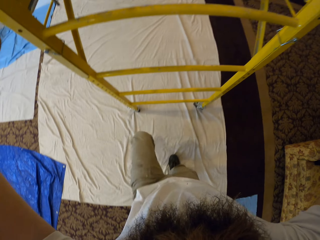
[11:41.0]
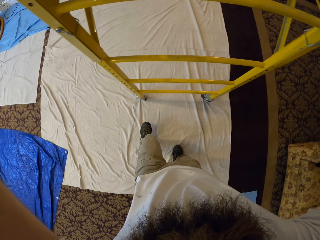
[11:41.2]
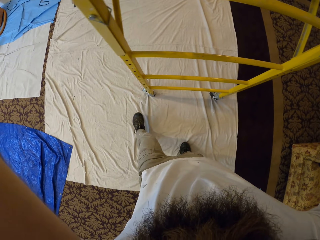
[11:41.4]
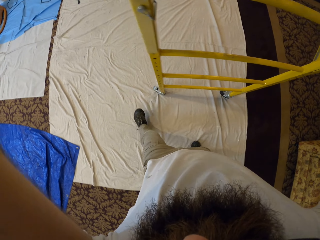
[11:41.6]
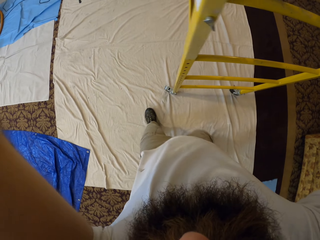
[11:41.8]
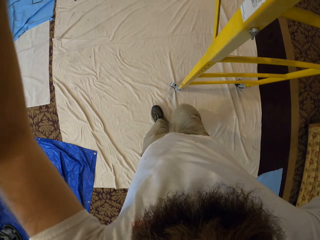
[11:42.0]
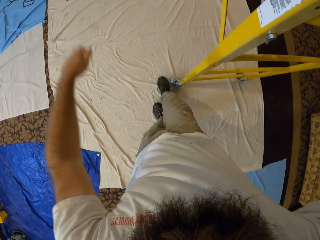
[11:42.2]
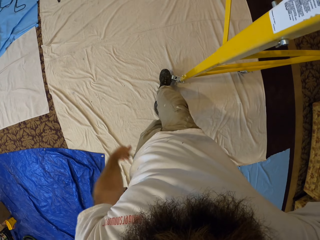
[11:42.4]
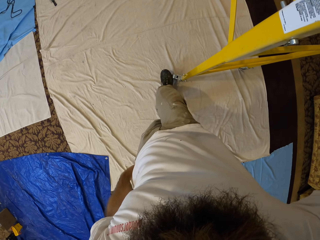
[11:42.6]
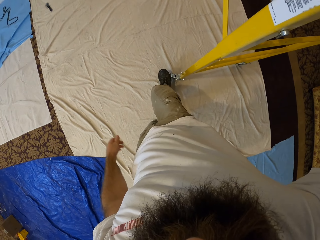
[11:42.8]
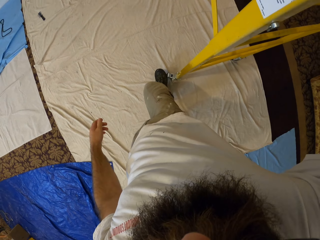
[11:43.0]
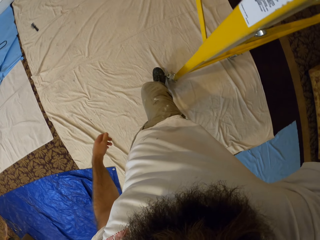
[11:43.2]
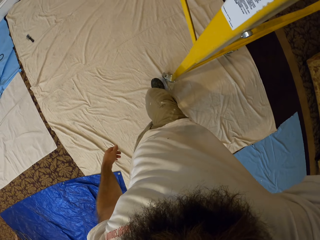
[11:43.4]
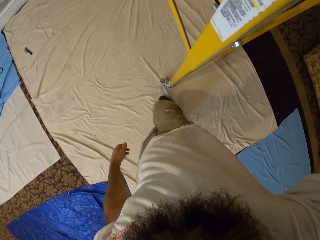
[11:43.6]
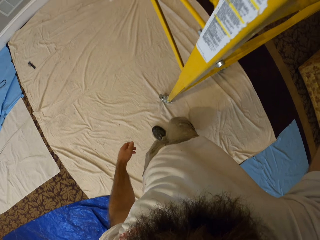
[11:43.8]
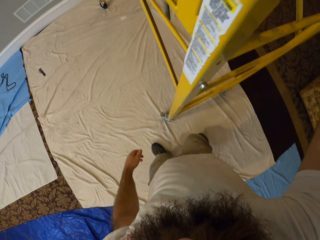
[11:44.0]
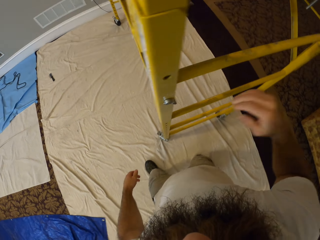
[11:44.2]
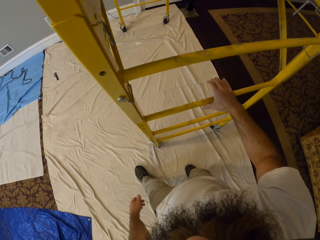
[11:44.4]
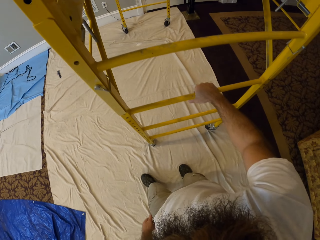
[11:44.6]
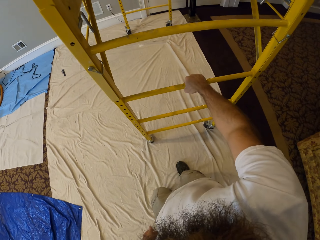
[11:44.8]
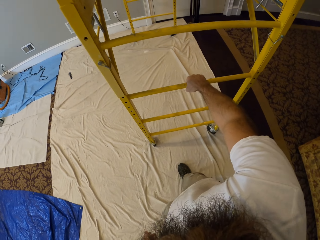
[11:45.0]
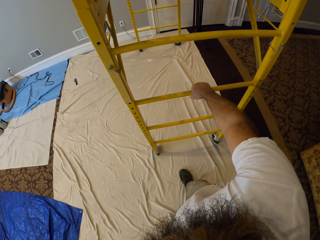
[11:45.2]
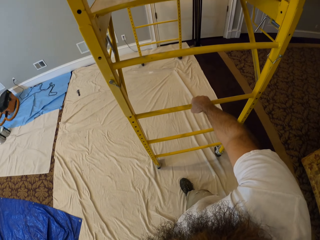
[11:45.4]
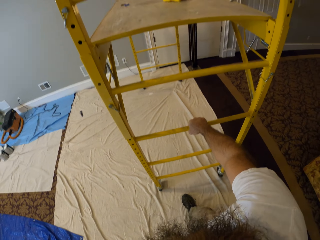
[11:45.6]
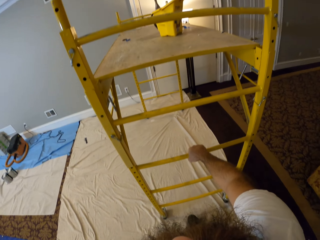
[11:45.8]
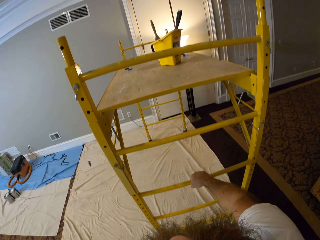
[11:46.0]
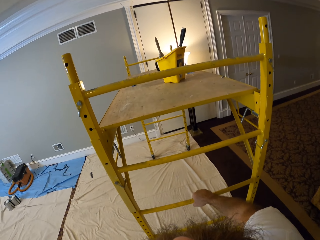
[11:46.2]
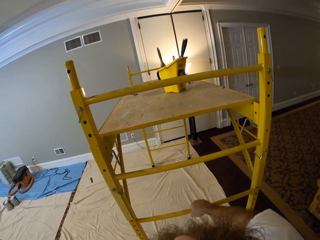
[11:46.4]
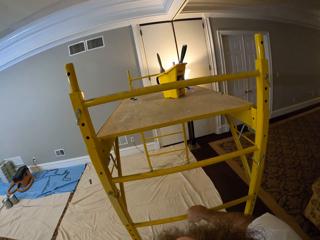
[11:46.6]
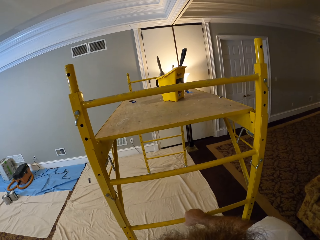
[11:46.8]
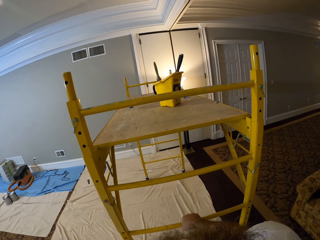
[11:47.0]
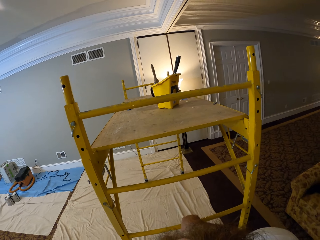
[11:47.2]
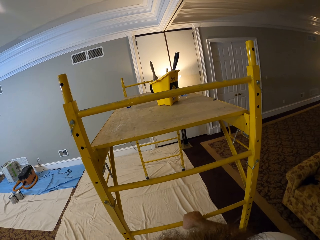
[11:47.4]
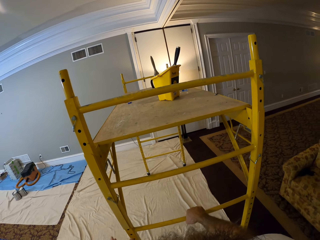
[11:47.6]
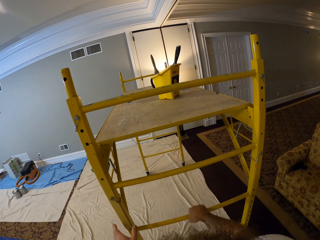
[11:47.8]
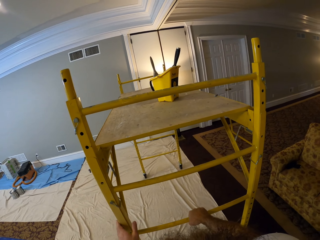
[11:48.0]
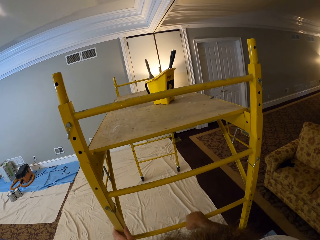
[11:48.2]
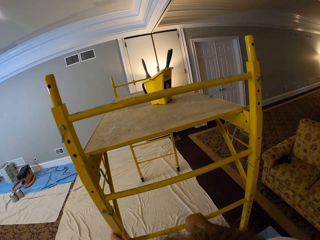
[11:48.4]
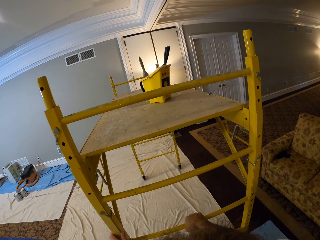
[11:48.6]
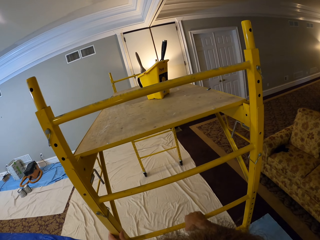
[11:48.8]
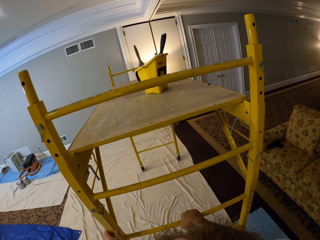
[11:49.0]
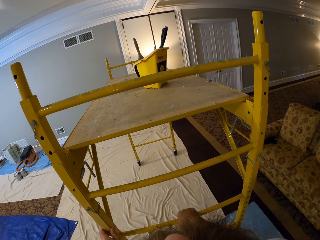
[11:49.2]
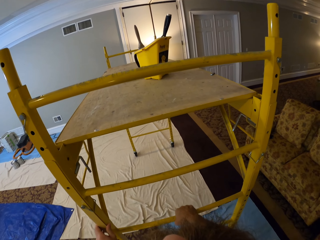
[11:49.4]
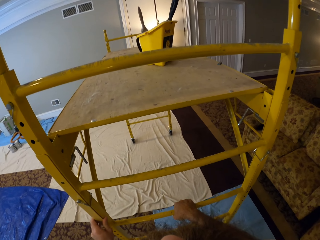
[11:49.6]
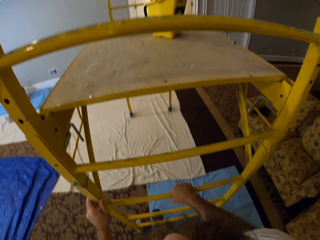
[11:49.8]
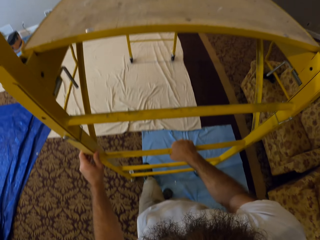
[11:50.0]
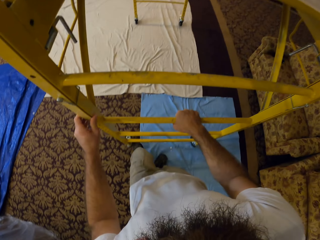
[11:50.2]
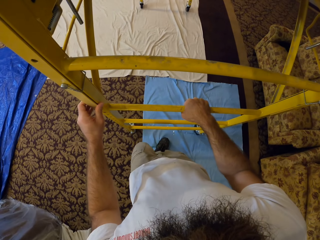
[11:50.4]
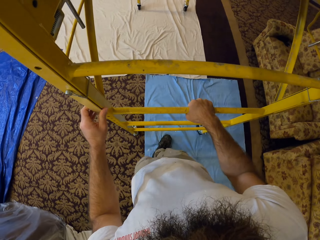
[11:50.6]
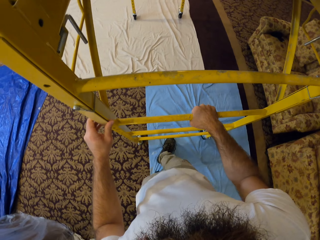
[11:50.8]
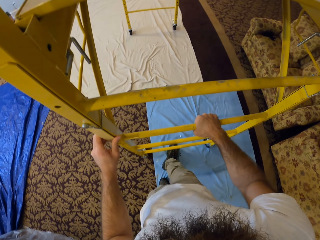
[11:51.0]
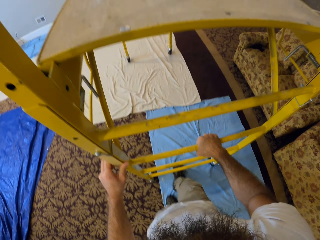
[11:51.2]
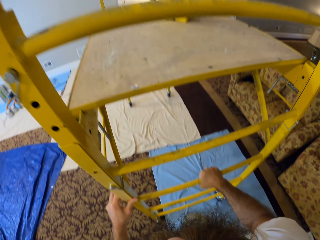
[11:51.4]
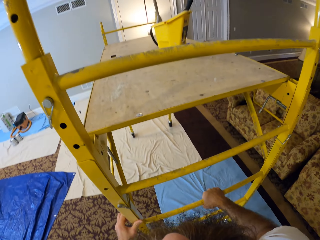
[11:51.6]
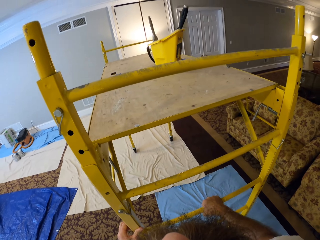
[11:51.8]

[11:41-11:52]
The camera wearer adjusts the scaffold with his right leg. He pulls the scaffold with his right hand. He pulls the scaffold with both hands.

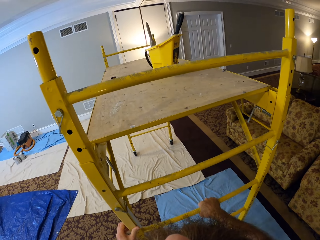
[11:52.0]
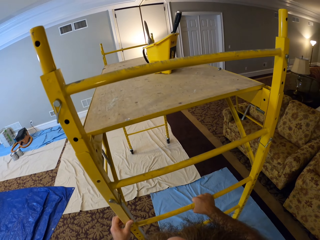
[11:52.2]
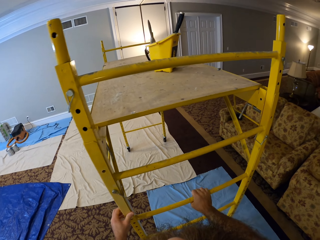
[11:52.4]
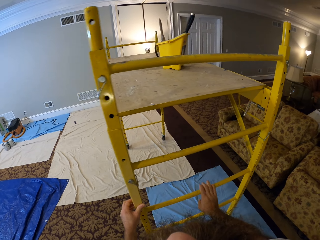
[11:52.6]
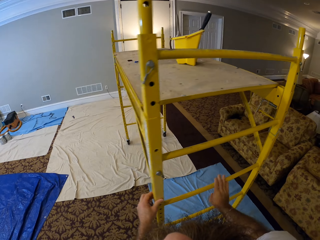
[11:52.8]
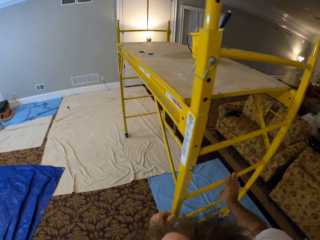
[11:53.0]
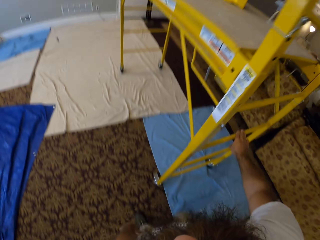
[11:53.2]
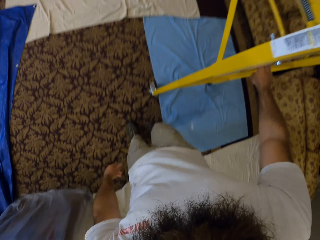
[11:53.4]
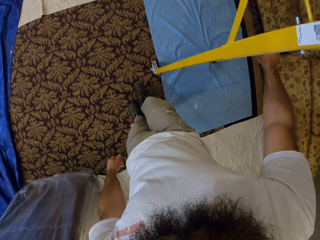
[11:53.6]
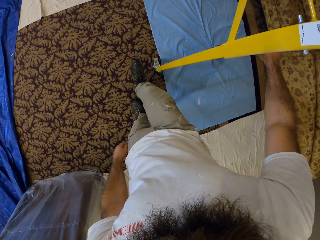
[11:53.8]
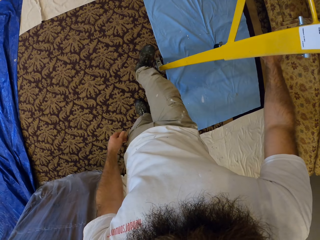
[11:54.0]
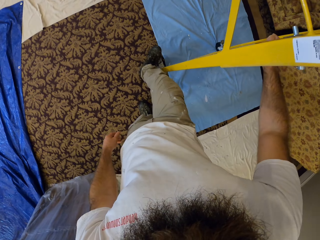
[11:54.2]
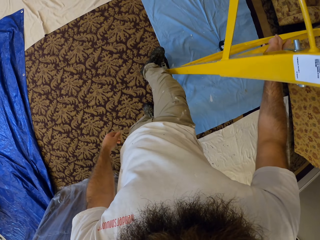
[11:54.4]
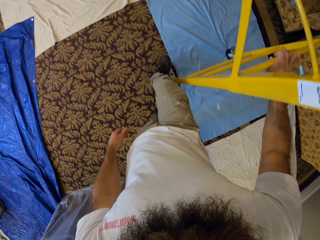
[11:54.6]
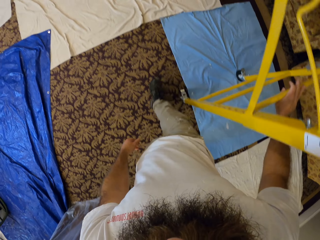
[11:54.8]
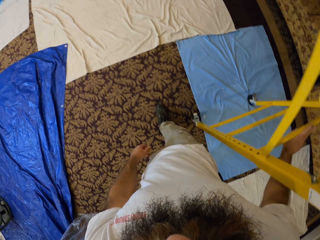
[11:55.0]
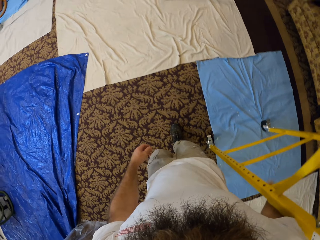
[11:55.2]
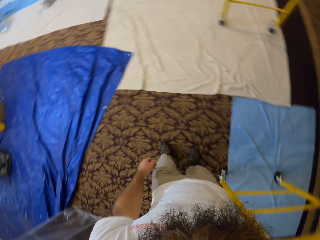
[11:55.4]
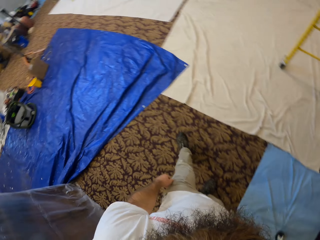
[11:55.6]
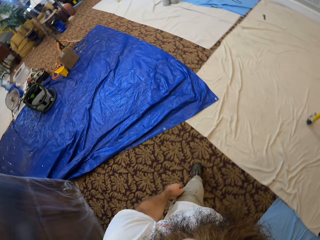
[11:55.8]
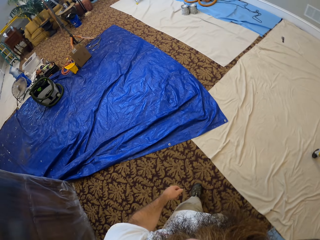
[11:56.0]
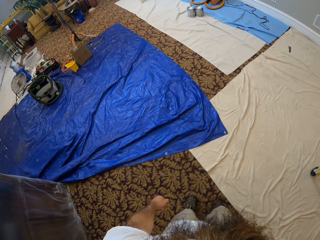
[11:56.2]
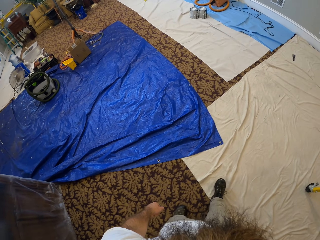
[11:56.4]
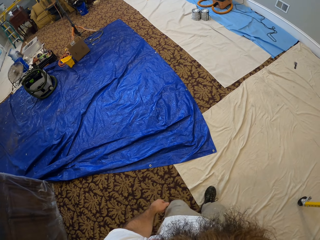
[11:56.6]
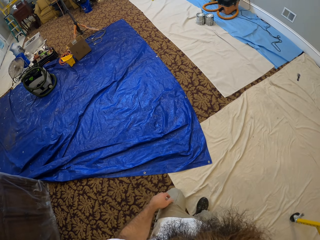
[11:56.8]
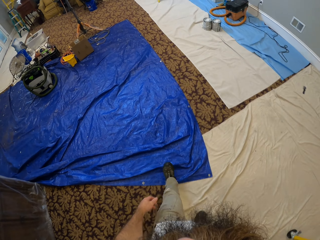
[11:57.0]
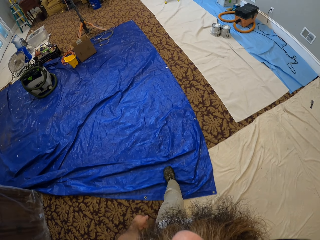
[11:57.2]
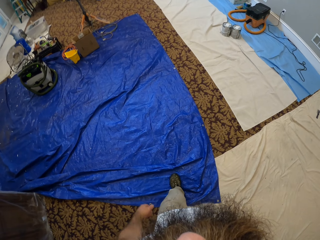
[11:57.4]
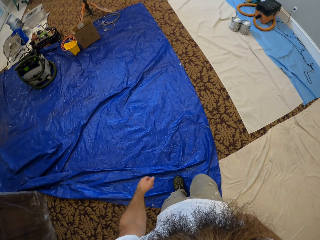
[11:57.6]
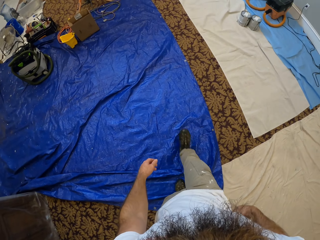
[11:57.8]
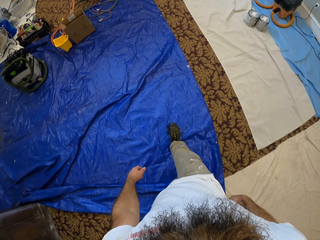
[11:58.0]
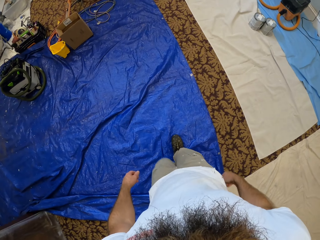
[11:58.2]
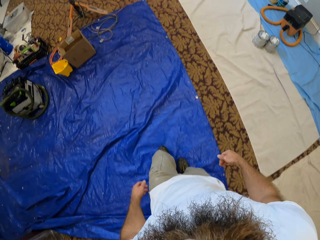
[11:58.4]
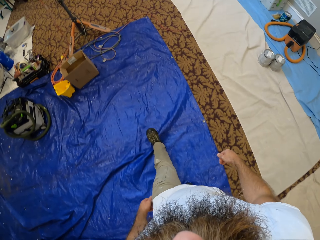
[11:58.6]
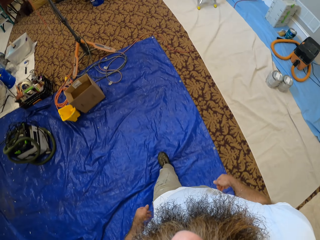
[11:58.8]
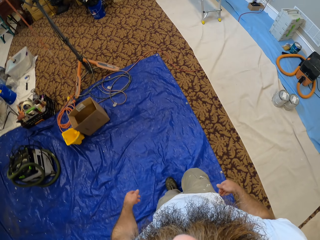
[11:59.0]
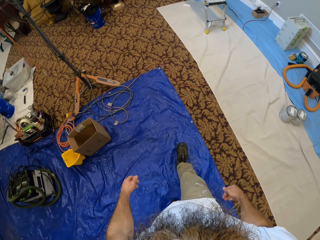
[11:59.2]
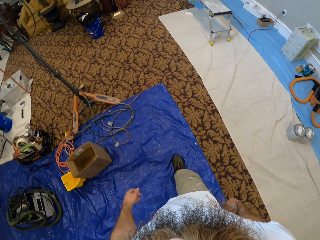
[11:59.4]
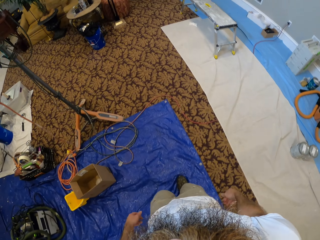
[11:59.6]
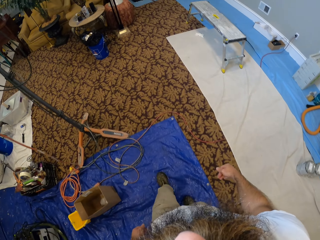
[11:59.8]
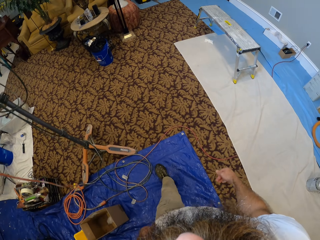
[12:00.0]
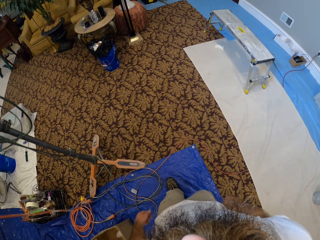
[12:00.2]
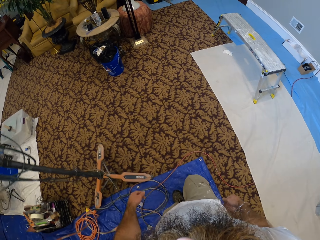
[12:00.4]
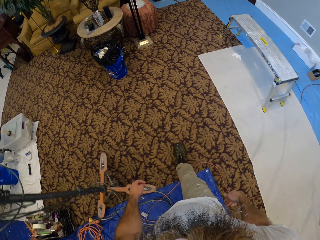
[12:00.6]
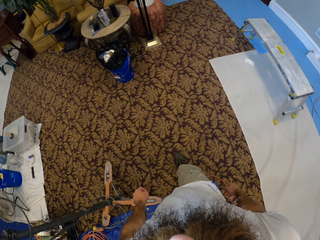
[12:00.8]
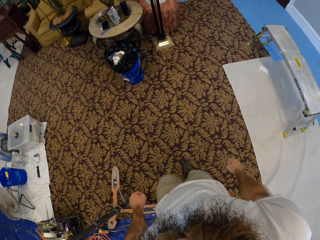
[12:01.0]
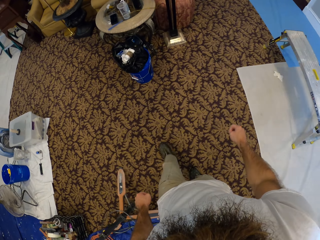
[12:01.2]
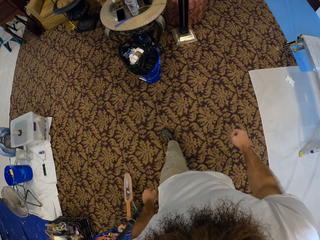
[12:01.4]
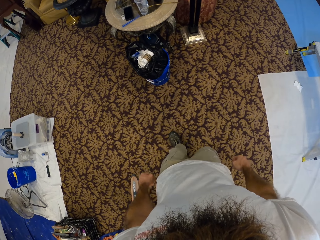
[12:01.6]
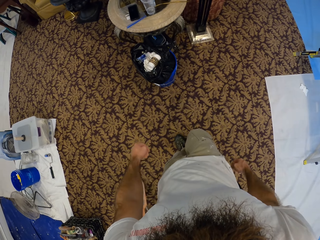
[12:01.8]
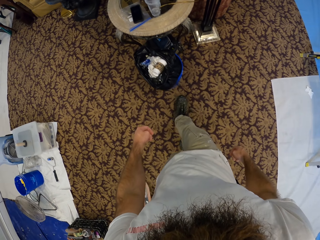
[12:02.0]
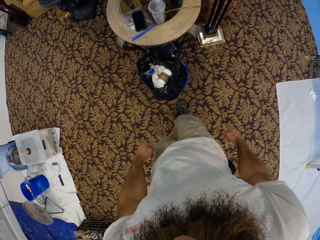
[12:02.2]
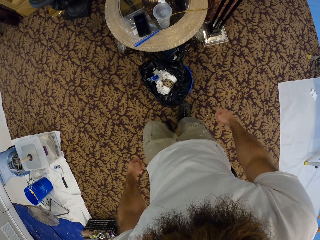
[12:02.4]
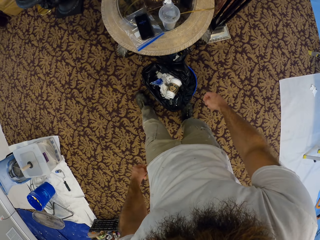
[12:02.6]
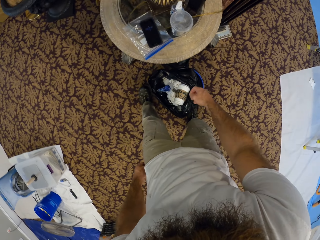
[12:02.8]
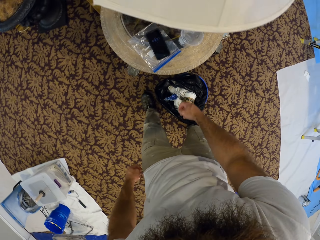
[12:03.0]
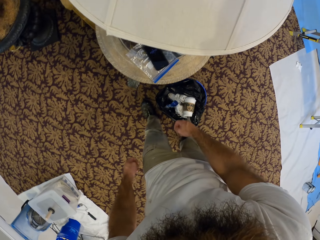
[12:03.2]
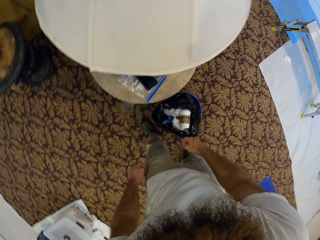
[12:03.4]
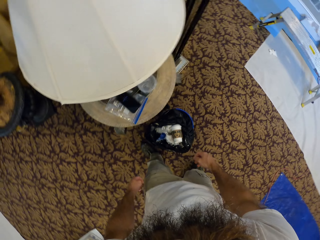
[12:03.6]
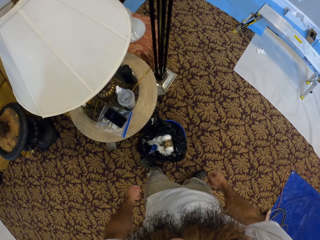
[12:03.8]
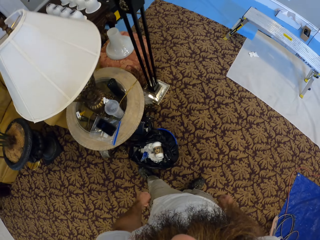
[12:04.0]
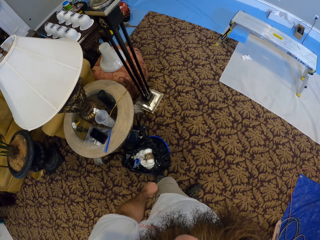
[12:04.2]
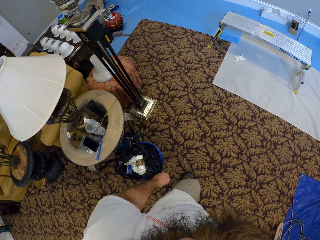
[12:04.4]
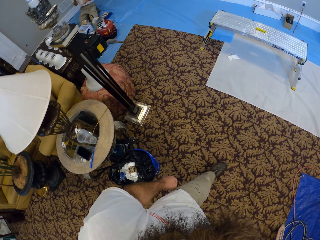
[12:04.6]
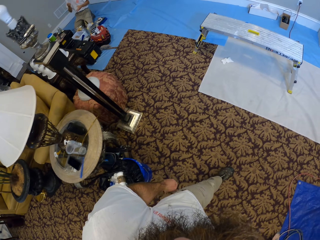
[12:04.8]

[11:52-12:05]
The camera wearer adjusts the scaffold with his right leg. He walks in the house.
